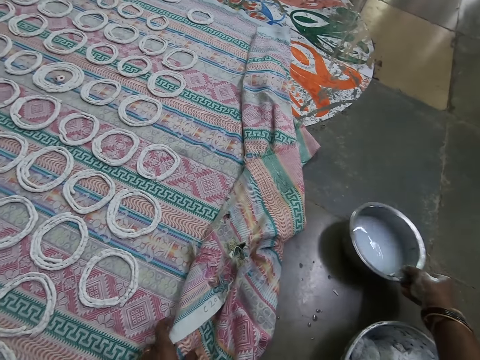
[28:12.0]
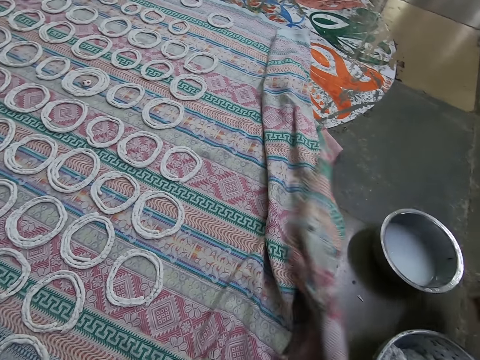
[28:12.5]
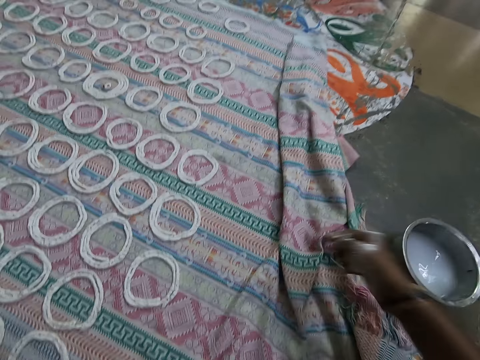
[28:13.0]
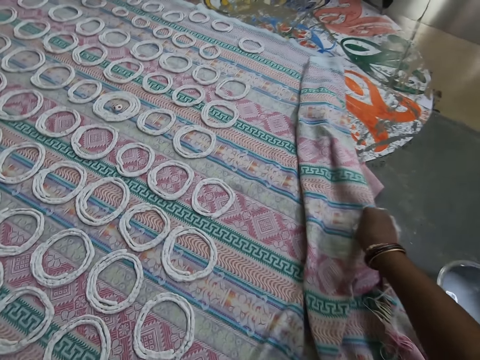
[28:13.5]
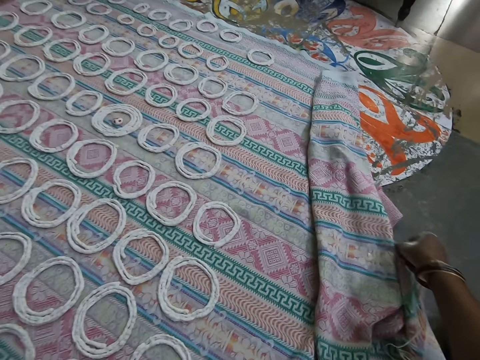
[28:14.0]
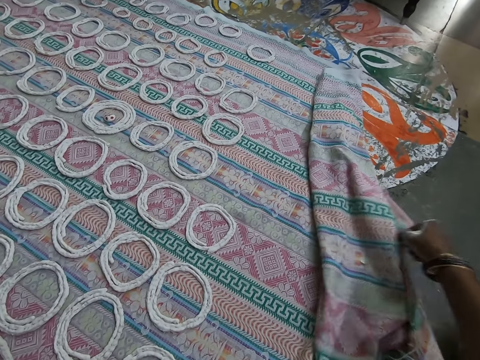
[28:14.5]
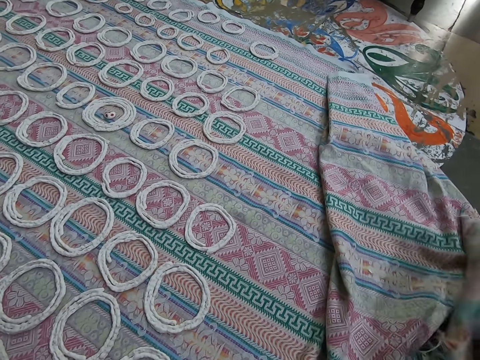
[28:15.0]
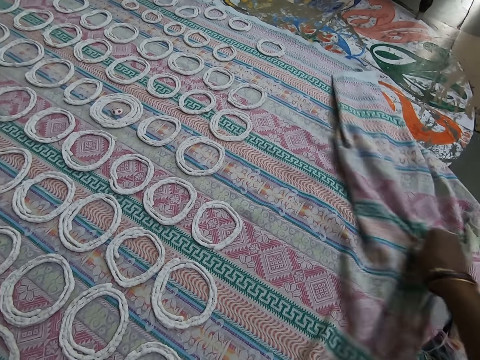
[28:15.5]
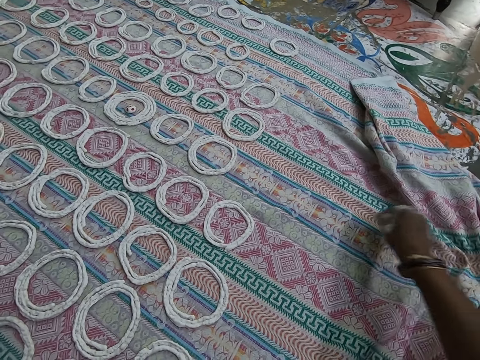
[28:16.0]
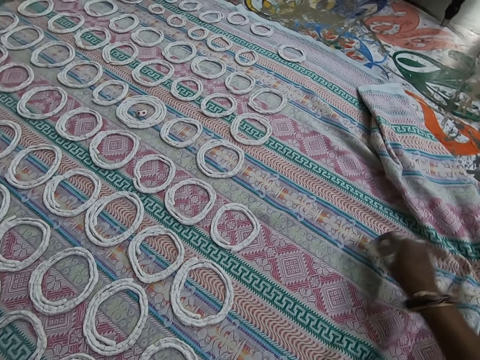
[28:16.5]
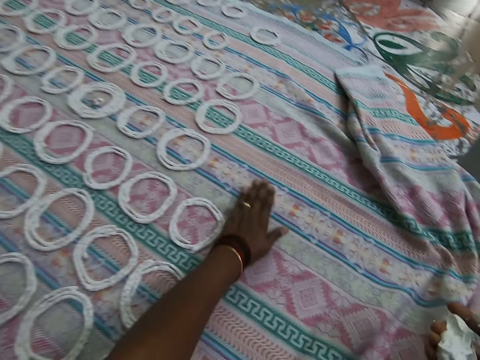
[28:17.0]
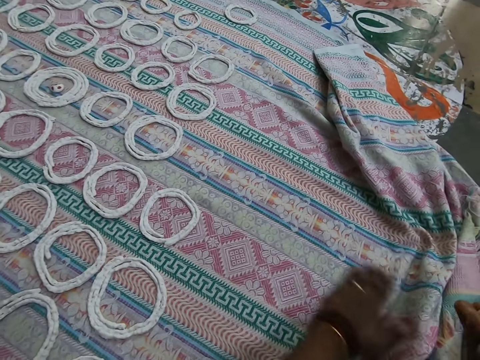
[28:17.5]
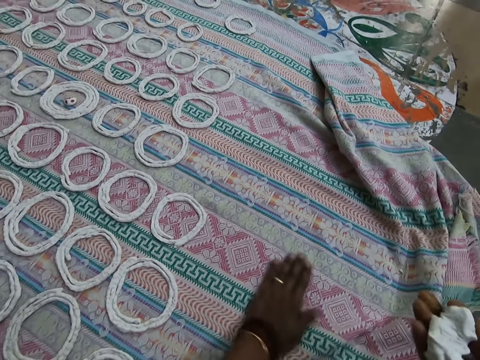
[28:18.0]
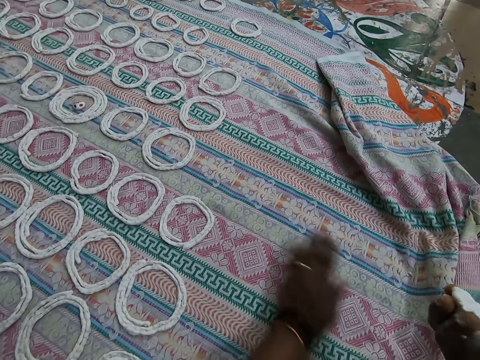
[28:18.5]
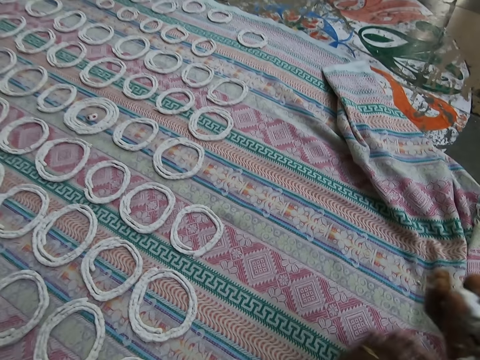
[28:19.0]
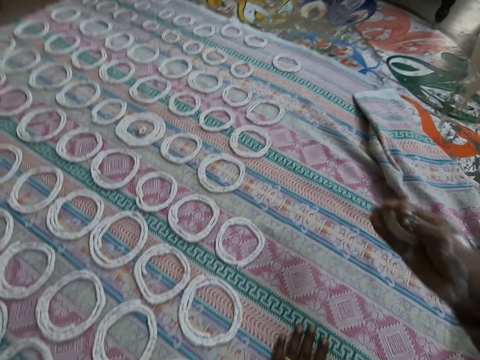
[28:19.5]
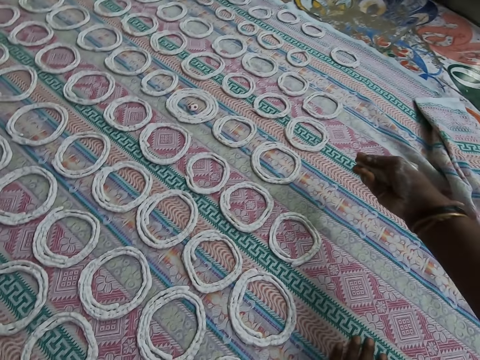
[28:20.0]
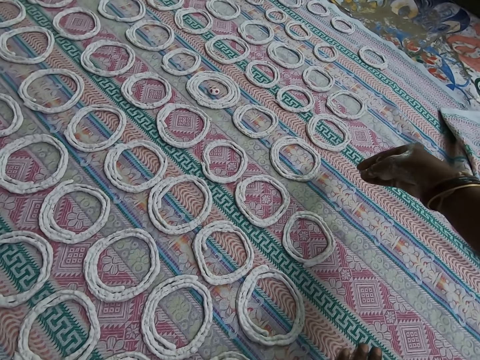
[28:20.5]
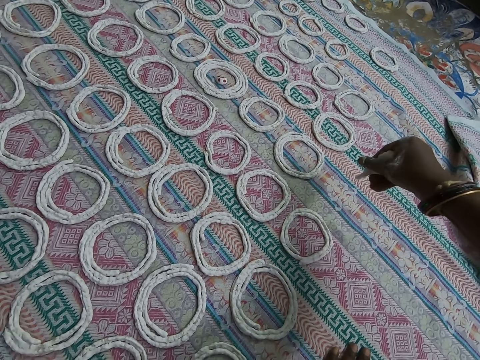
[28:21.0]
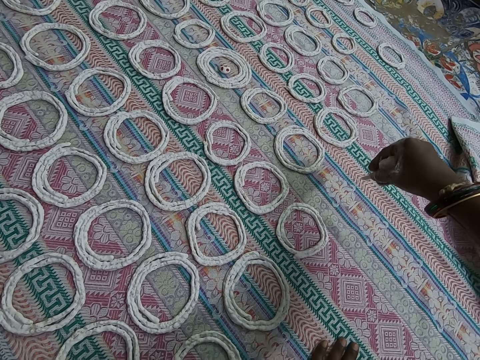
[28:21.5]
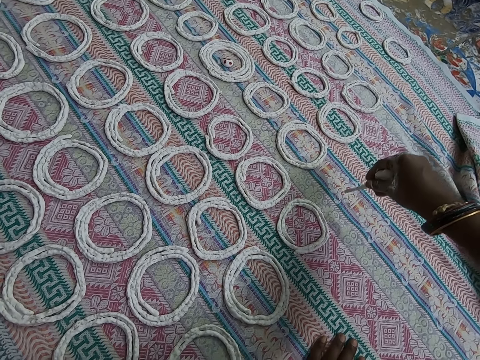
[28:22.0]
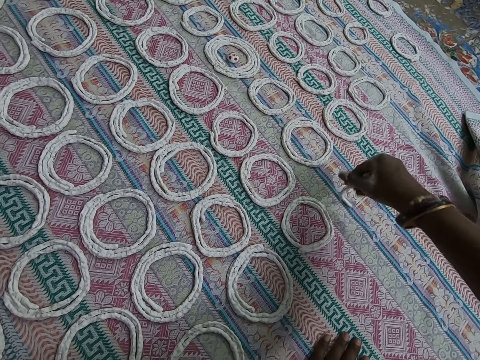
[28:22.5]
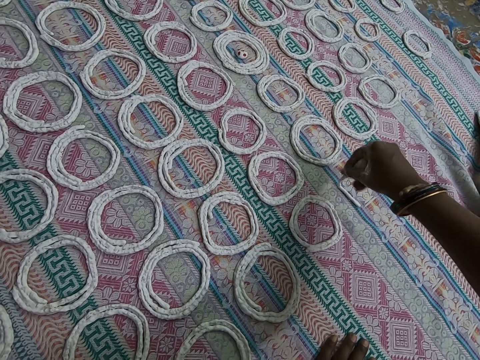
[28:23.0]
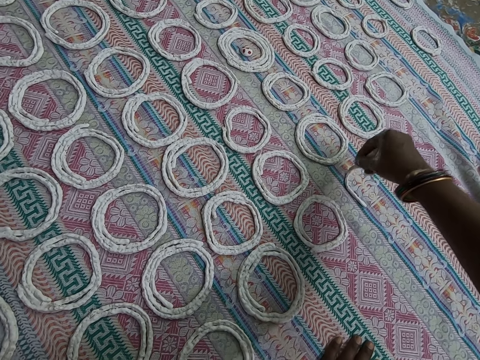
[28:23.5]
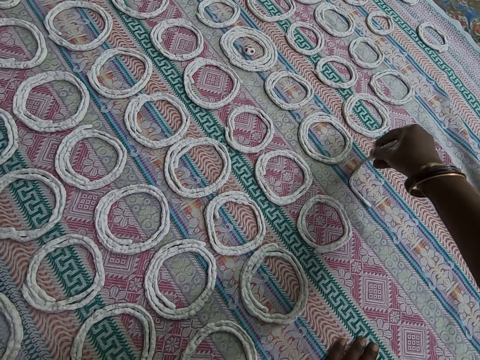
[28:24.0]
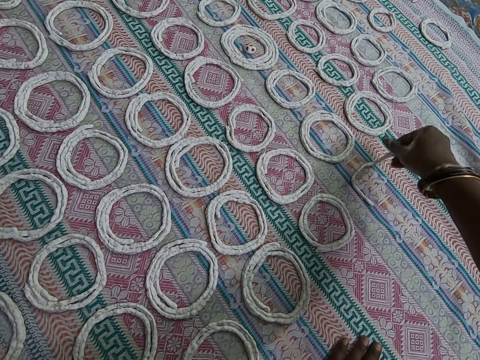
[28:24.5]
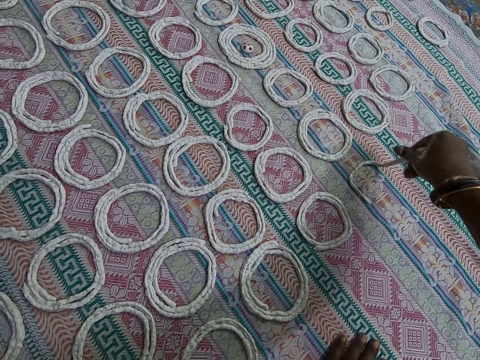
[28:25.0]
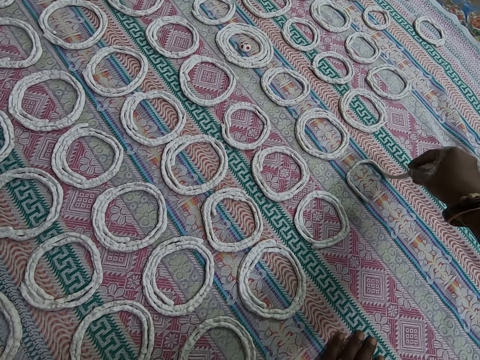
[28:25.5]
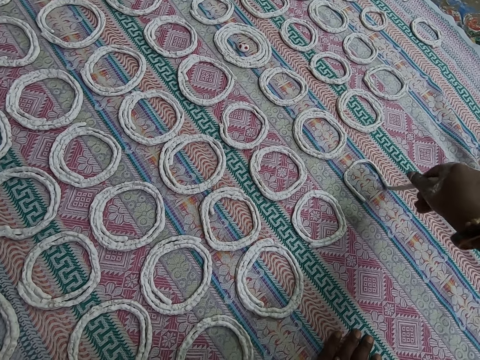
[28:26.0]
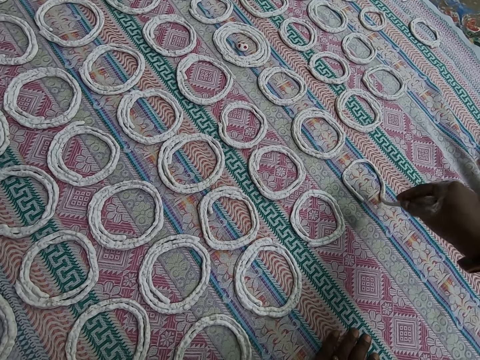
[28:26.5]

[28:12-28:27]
The camera wearer moves the stainless bowl. She moves the cloth on the floor with her left hand. She spreads the sheet. She moves the cloth on the floor with her right hand. She wipes the cloth on the floor with her left hand. She squeezes the murukku in her right hand. She spreads the sheet again. She molds the murukku on the cloth with her right hand.

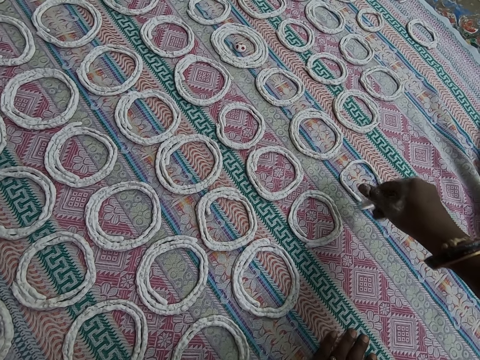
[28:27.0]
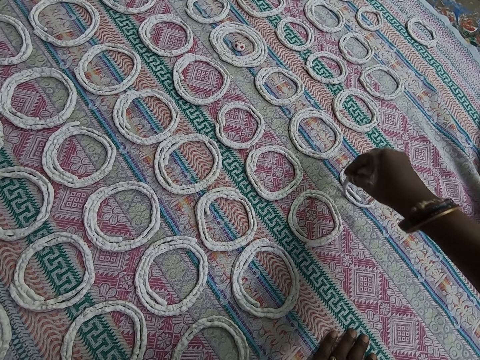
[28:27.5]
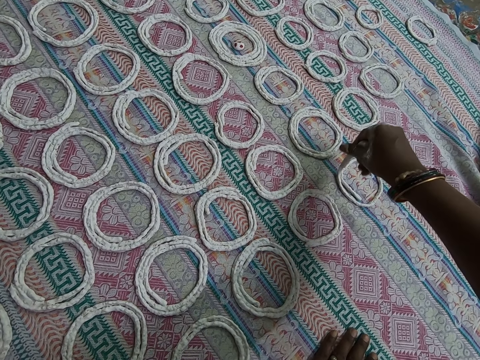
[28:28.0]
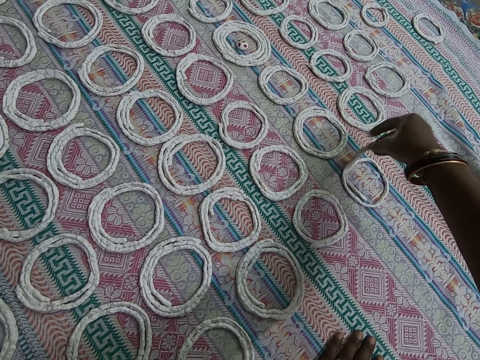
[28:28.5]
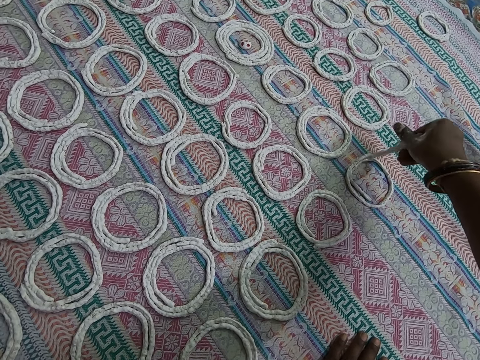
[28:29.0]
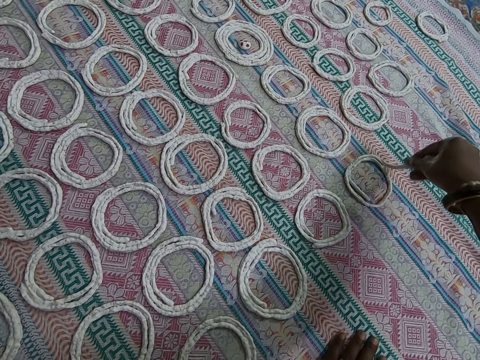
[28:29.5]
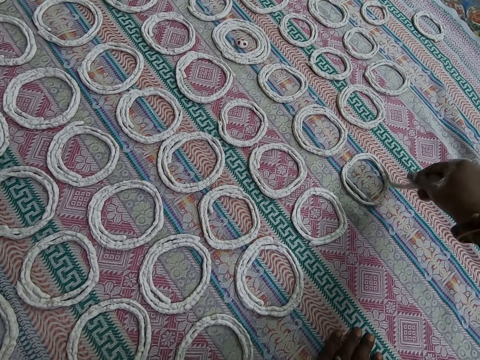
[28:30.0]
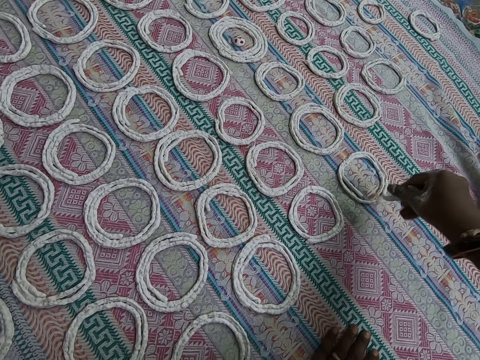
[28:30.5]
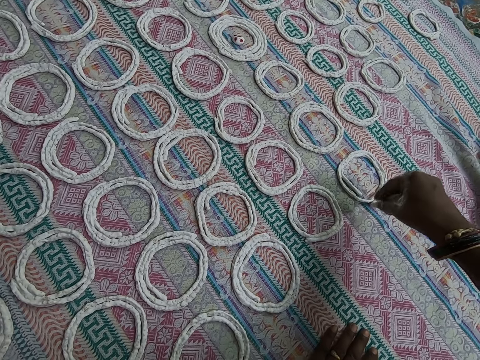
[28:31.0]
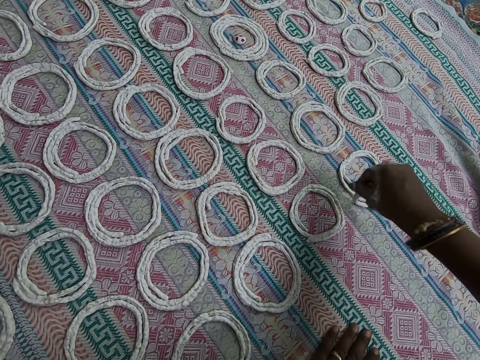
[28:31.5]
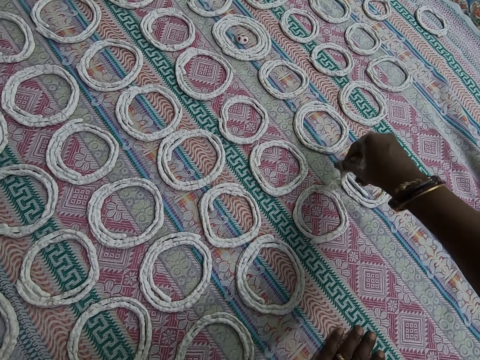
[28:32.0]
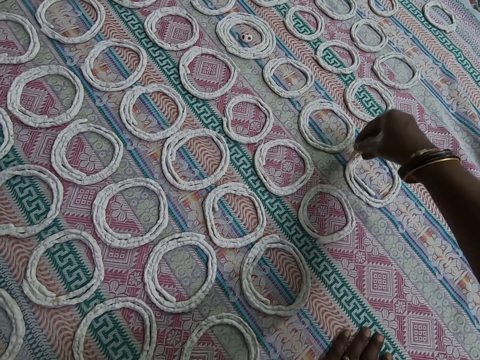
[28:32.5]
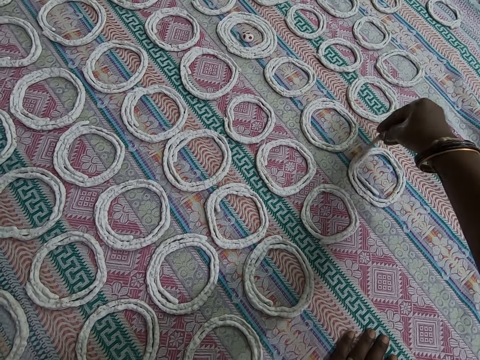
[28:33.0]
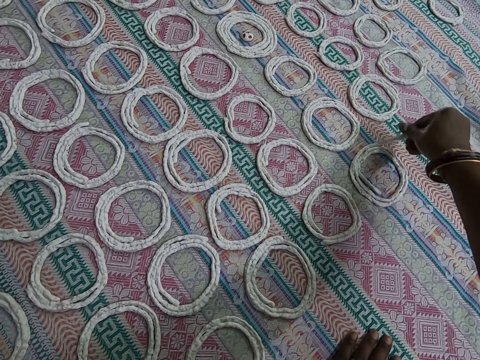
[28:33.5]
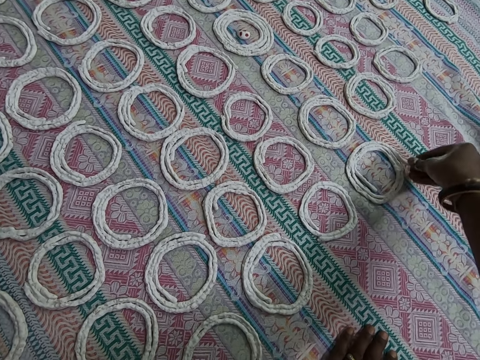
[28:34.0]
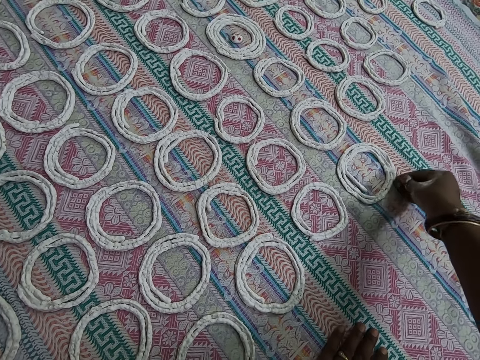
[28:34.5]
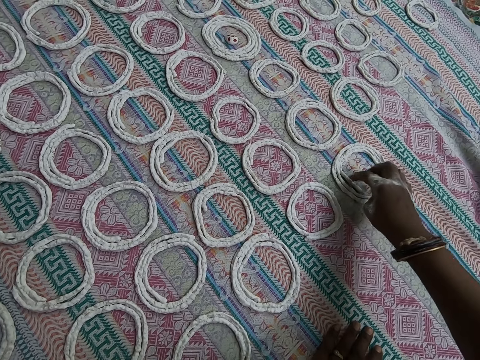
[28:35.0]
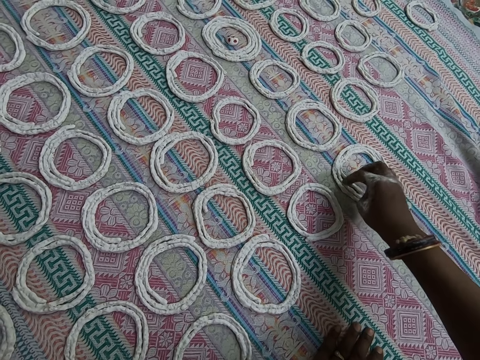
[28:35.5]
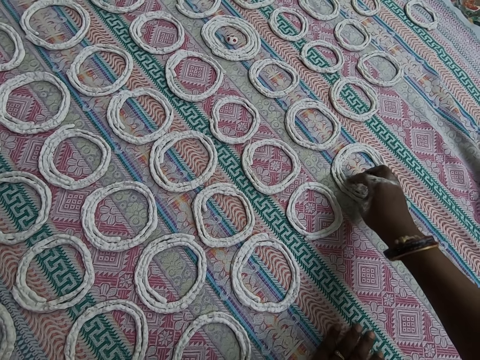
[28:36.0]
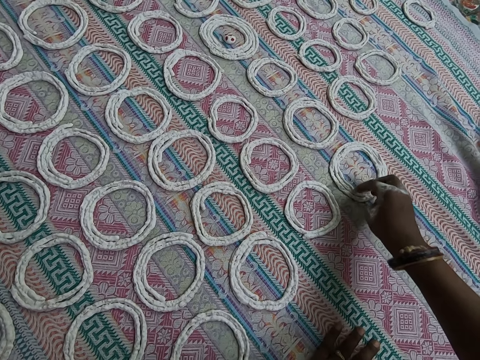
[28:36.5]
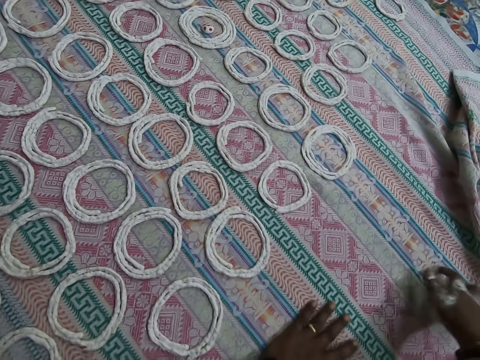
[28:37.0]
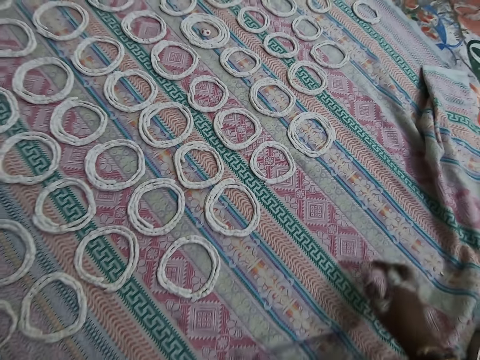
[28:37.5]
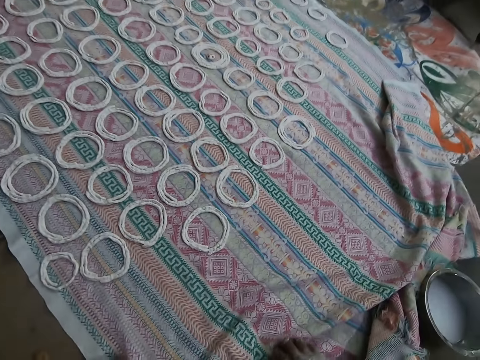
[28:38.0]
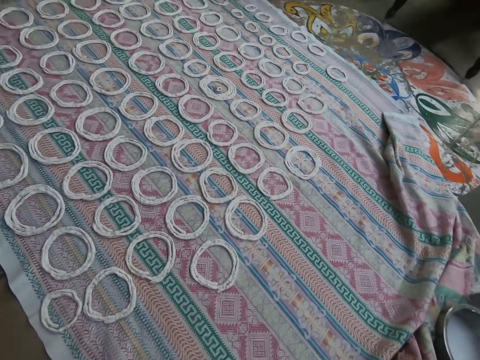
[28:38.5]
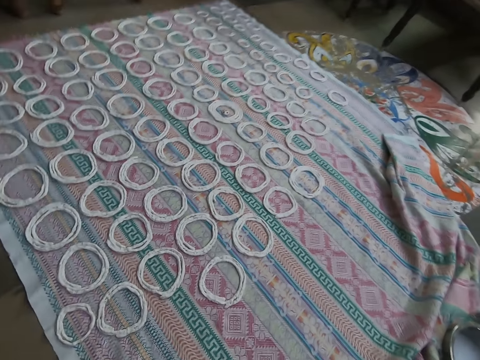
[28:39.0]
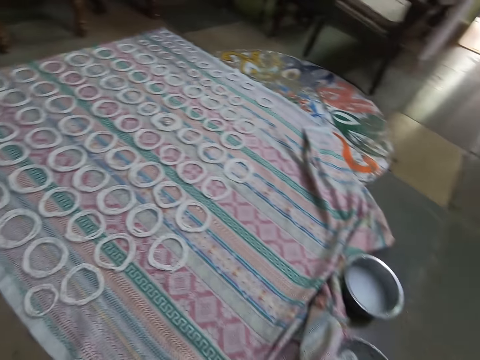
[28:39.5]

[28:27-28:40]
The camera wearer adjusts the murukku or dough on the cloth with her right hand. She touches the dough. She spreads the sheet. She touches the cloth with her right hand. She moves the cloth on the floor with her right hand.
